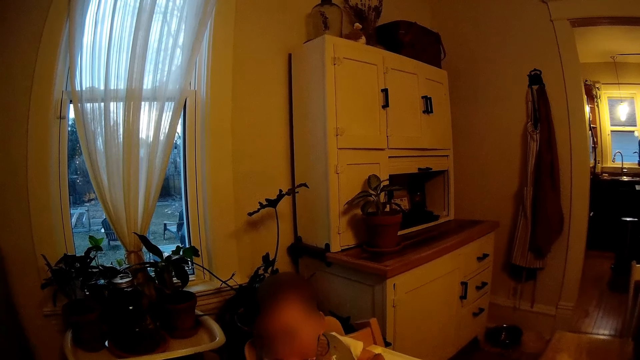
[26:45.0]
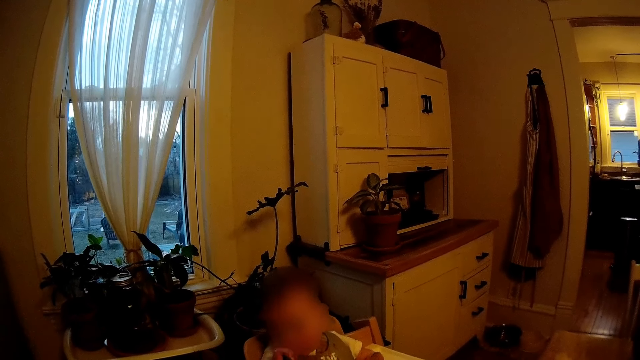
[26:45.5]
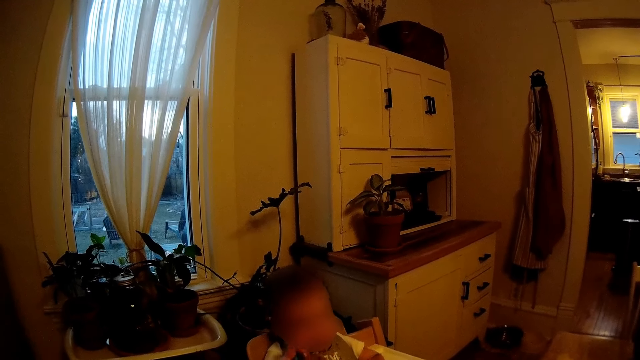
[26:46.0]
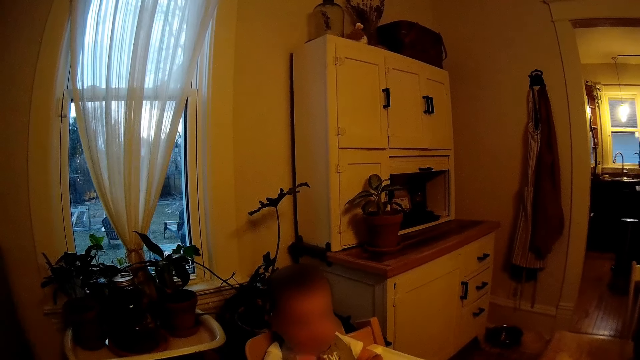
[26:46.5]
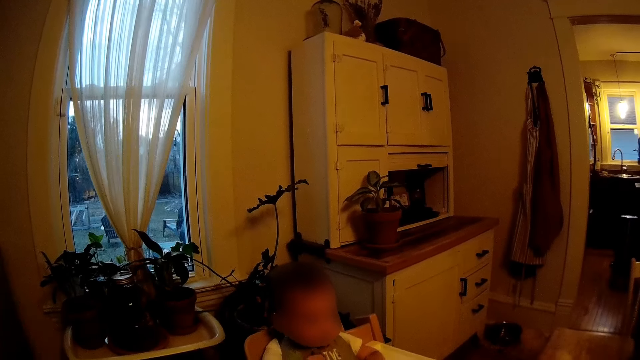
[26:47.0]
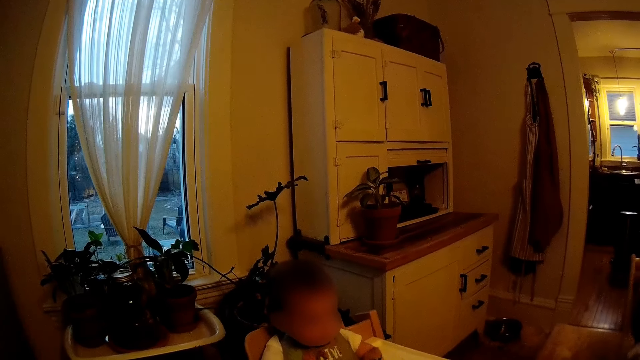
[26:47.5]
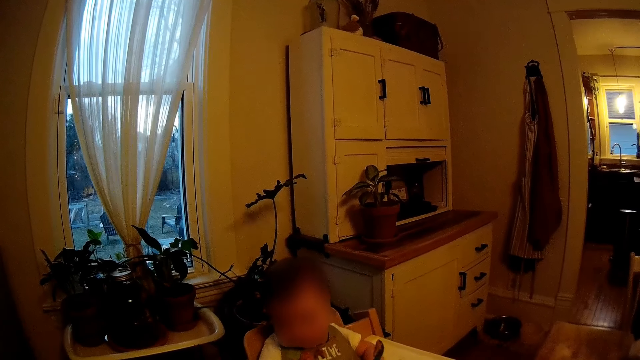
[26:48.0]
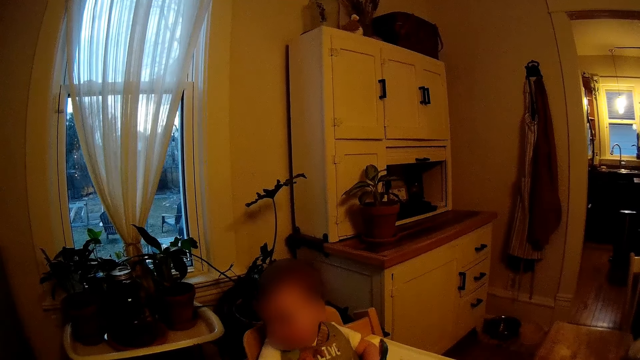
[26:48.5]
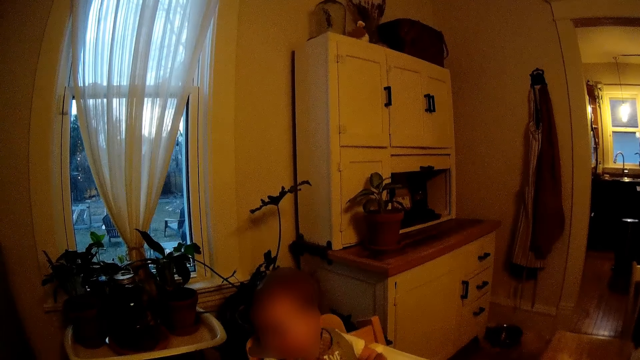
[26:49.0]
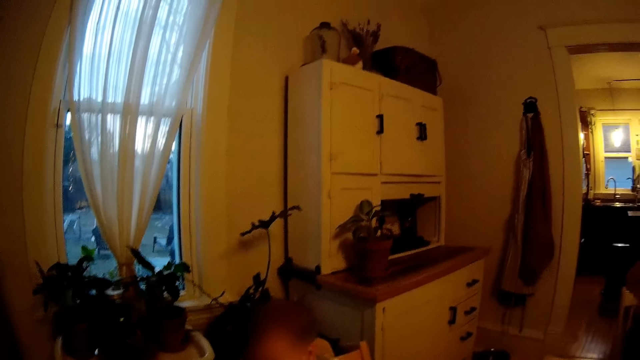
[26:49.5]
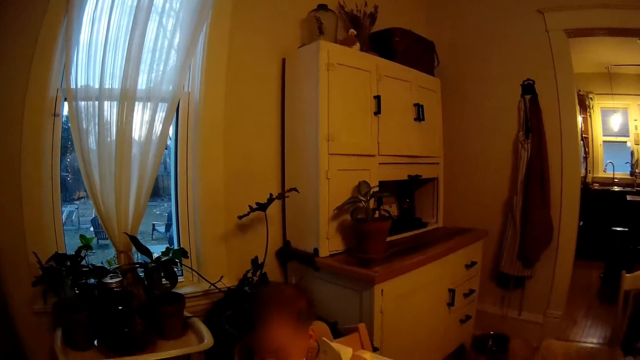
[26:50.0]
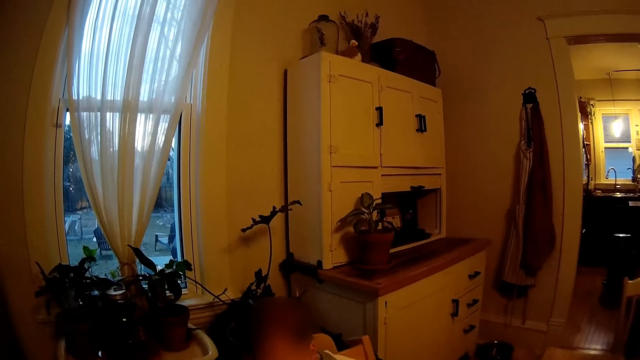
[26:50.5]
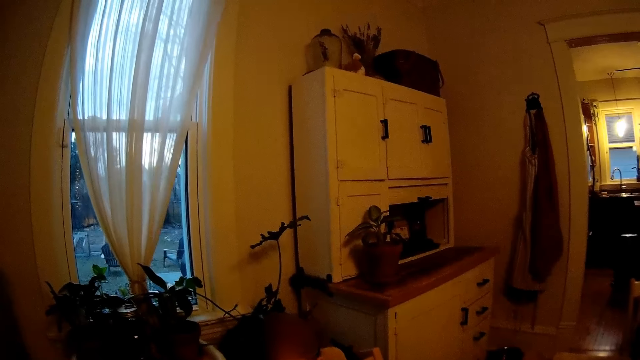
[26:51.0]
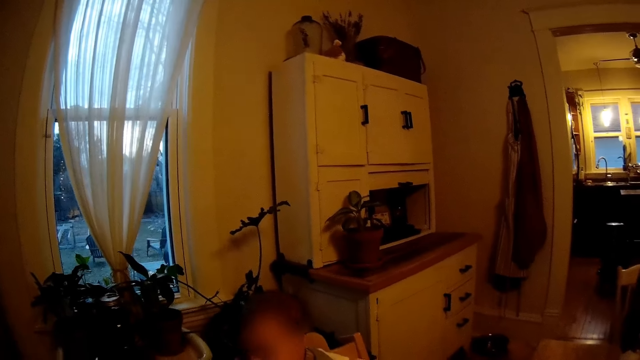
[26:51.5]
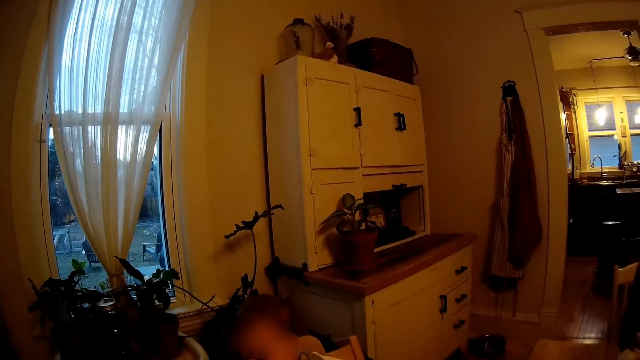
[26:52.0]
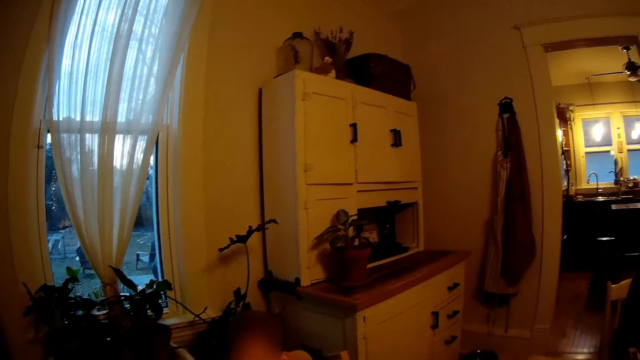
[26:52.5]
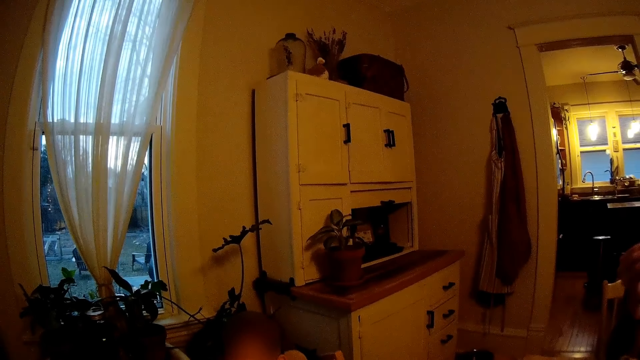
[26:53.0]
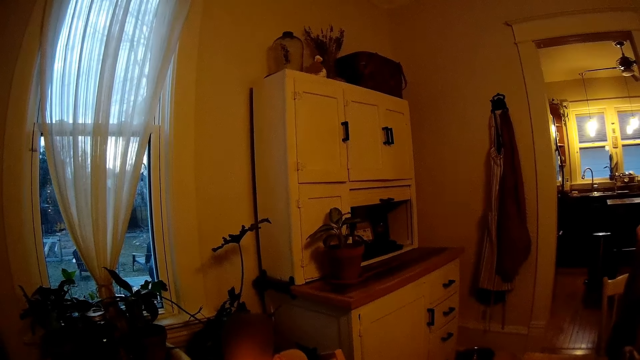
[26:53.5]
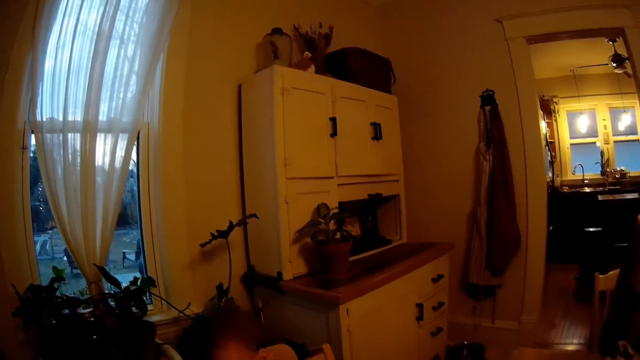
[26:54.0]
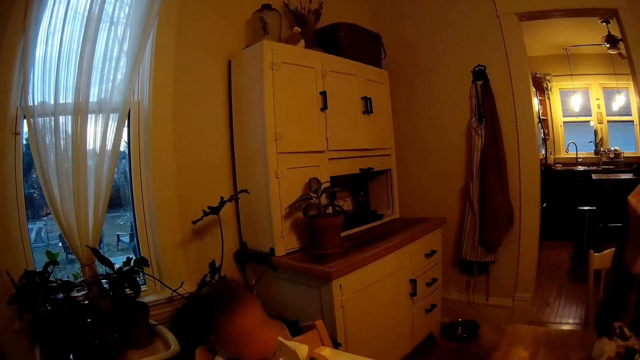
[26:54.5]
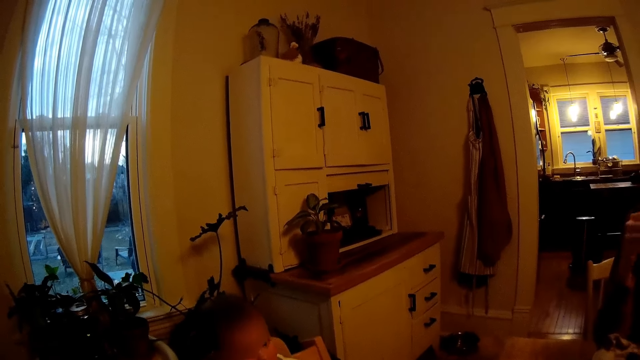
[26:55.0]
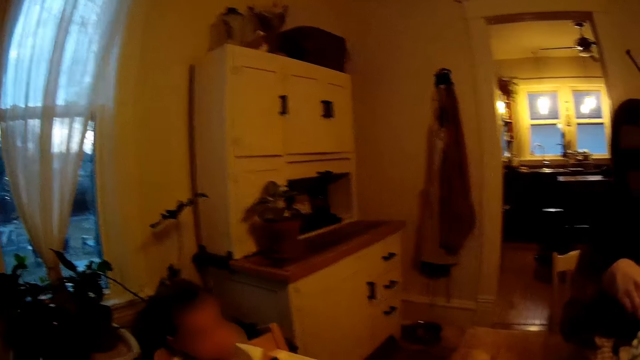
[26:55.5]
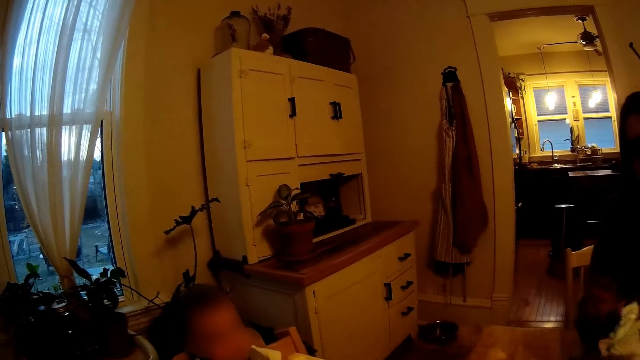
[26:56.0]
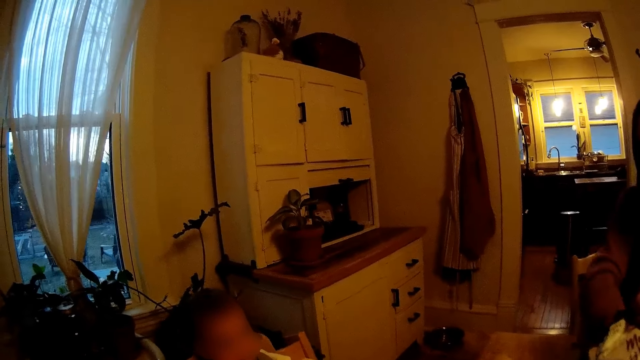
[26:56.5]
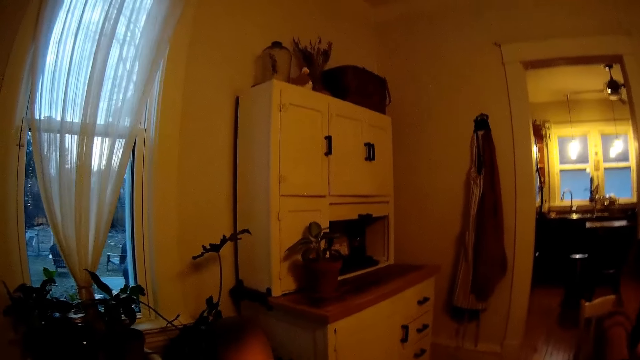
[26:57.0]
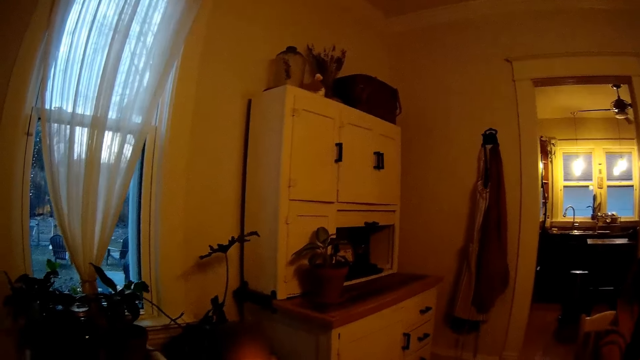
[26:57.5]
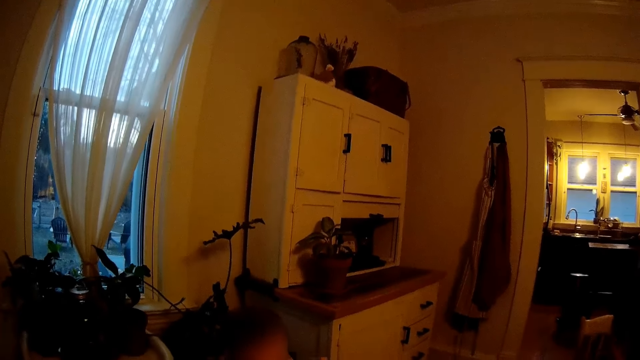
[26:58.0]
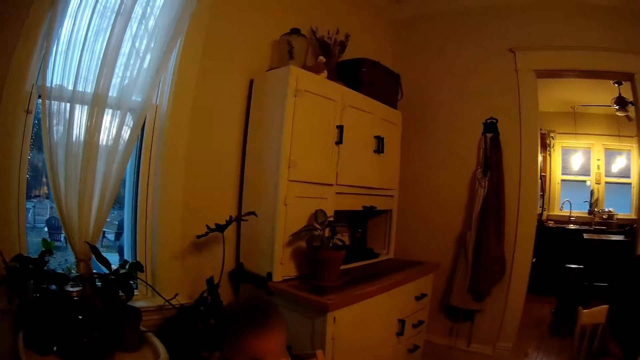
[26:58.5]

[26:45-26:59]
The woman eats a chip with her right hand.

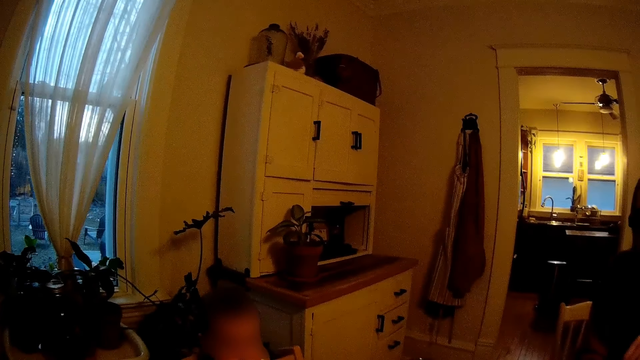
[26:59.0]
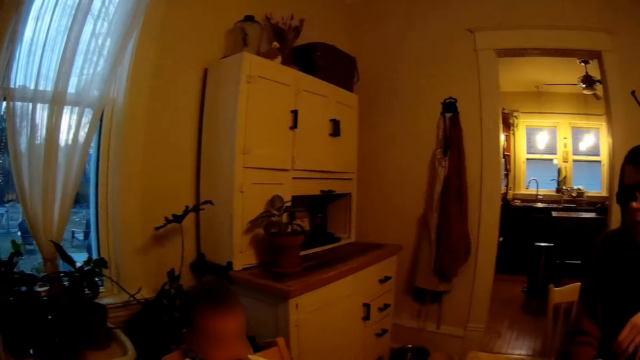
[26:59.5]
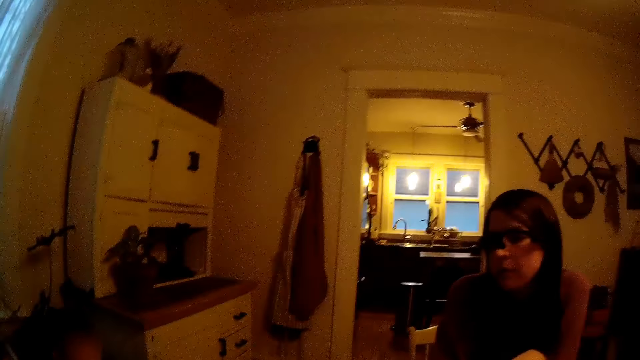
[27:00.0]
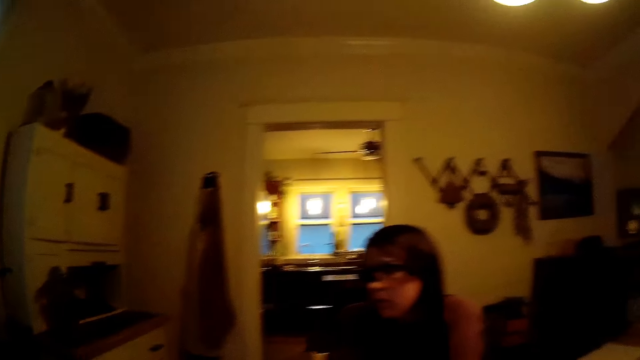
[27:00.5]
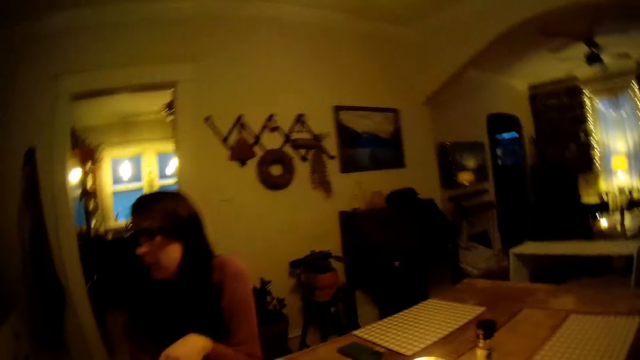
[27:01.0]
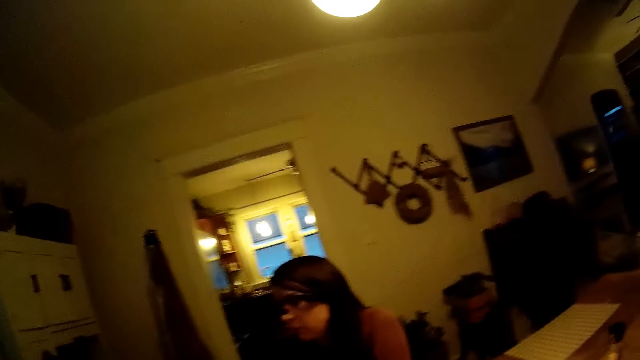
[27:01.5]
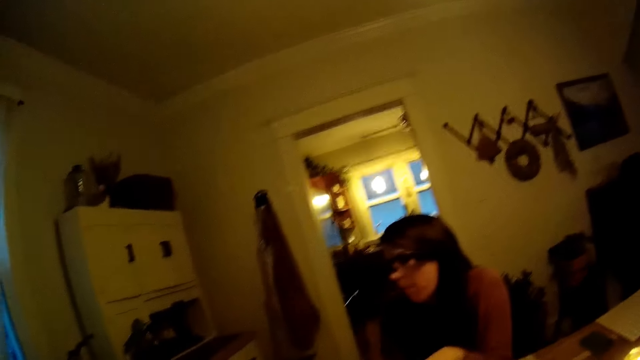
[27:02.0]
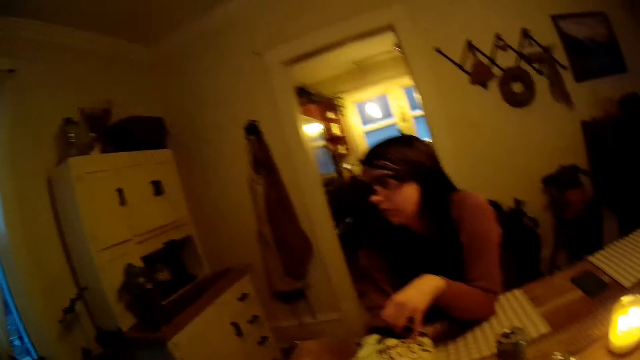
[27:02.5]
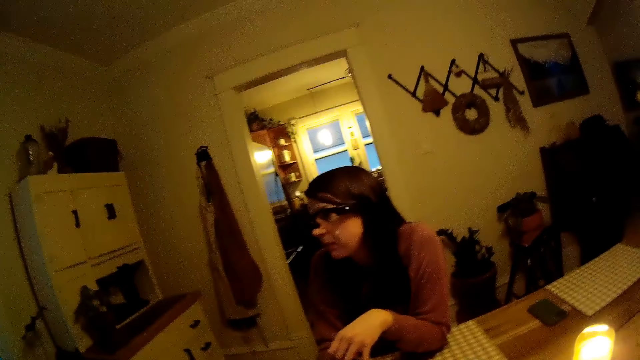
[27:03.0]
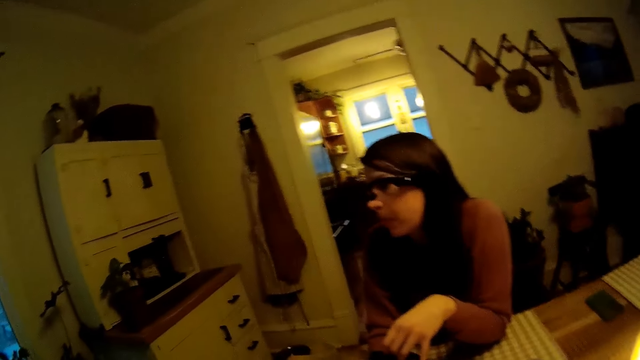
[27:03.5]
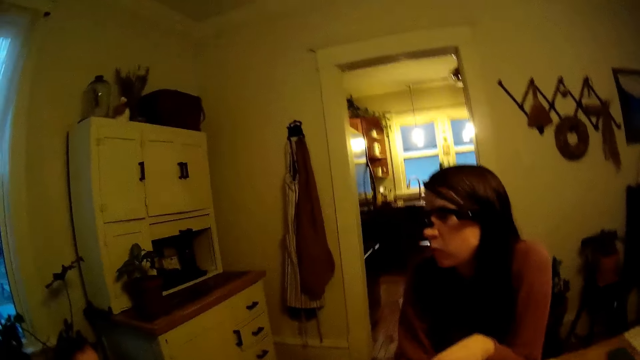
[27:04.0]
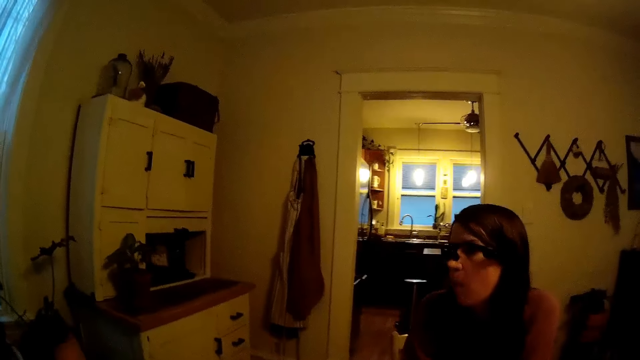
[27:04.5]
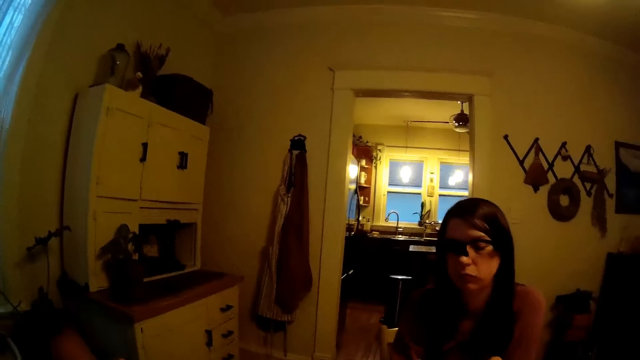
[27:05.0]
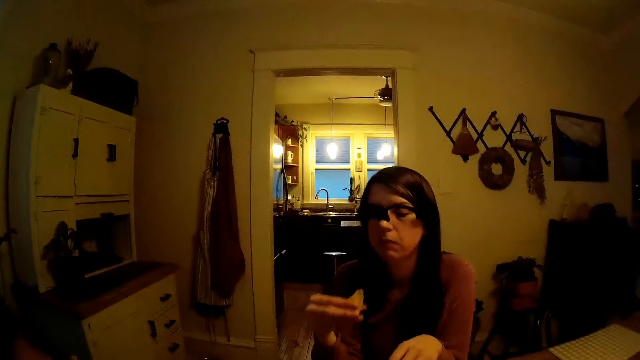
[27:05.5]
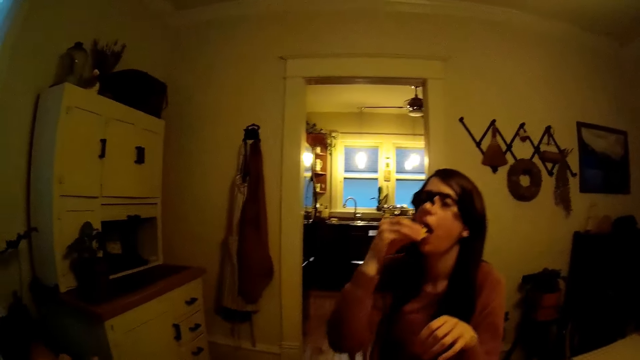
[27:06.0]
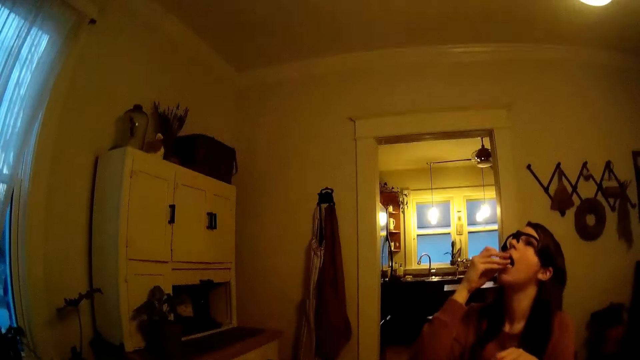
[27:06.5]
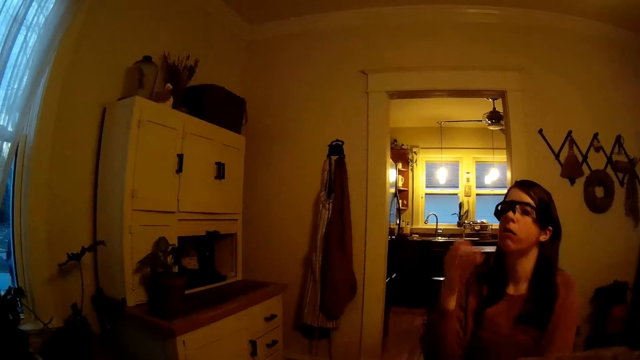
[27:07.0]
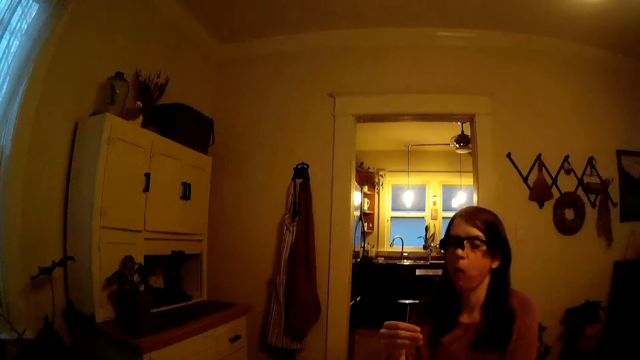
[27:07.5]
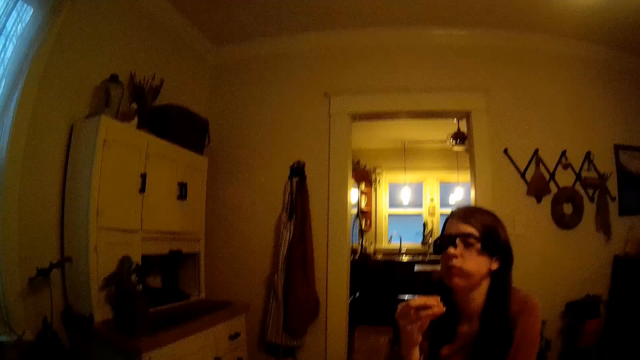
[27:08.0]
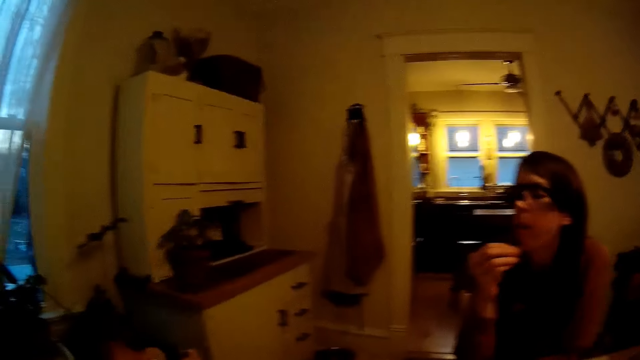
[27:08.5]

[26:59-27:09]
The woman eats chips with her right hand.
